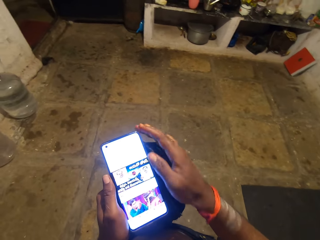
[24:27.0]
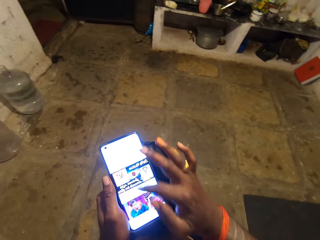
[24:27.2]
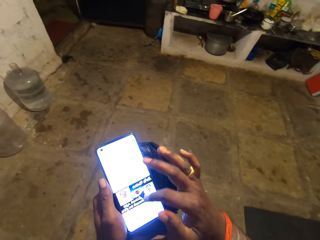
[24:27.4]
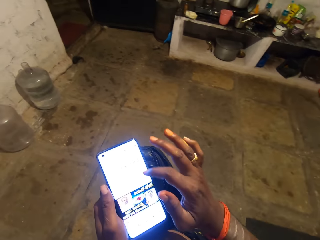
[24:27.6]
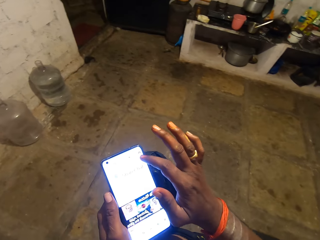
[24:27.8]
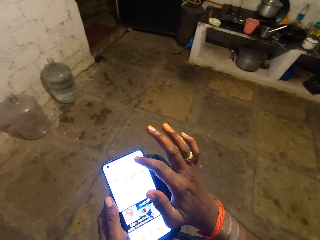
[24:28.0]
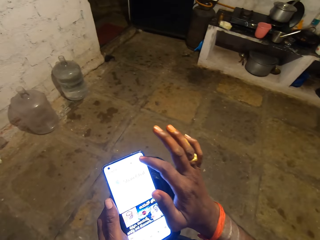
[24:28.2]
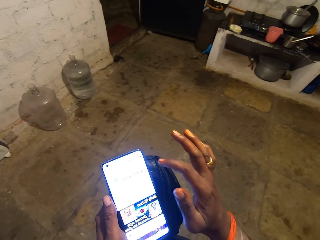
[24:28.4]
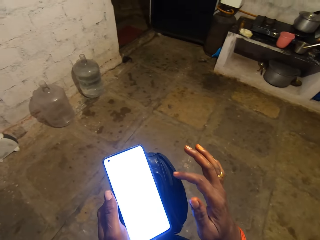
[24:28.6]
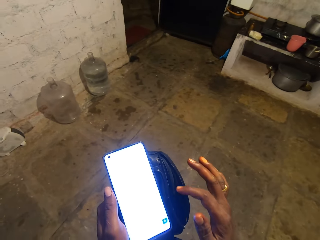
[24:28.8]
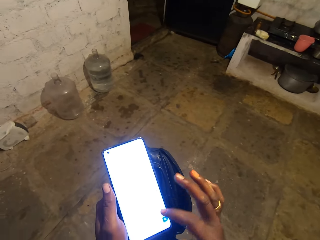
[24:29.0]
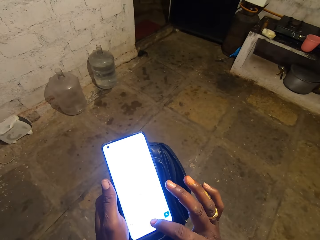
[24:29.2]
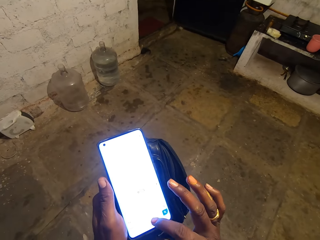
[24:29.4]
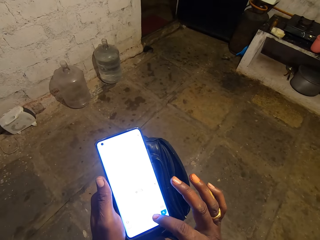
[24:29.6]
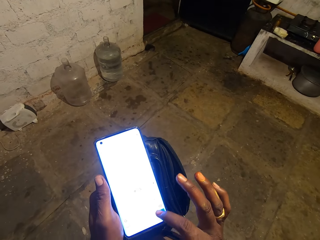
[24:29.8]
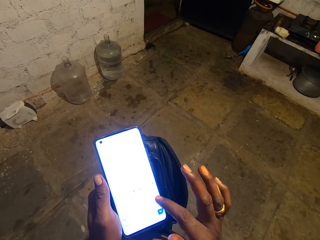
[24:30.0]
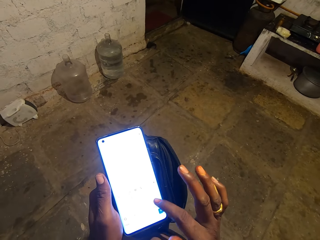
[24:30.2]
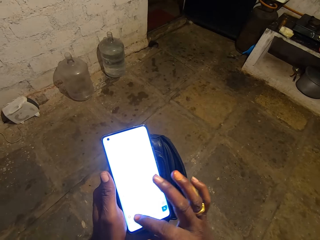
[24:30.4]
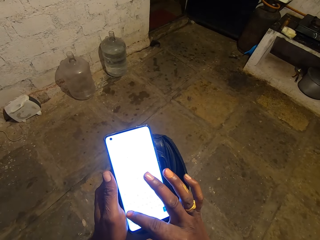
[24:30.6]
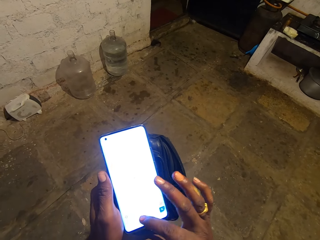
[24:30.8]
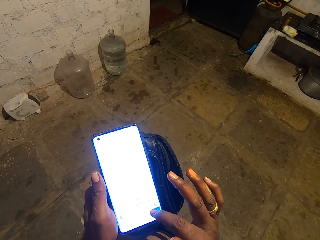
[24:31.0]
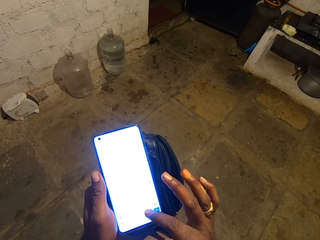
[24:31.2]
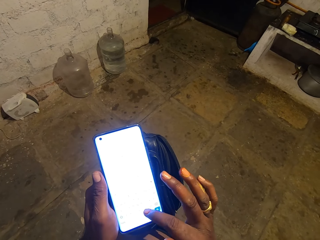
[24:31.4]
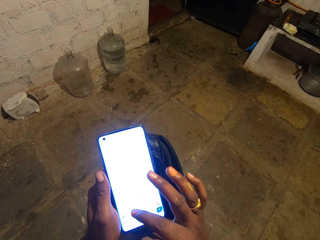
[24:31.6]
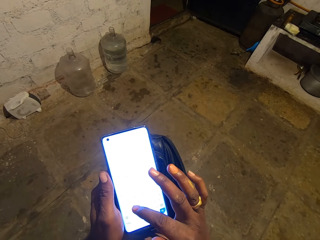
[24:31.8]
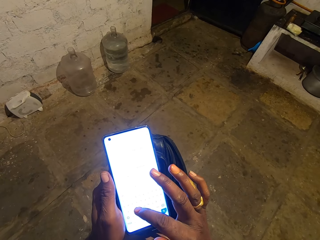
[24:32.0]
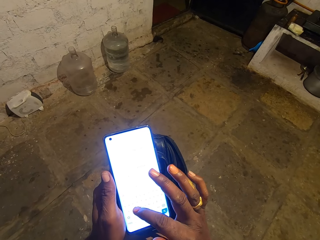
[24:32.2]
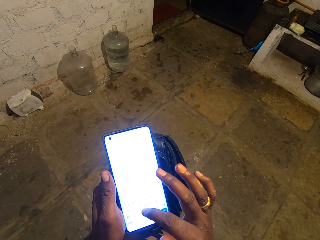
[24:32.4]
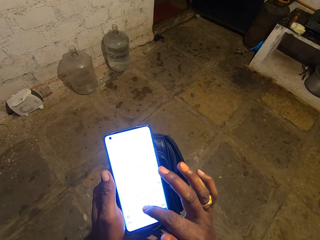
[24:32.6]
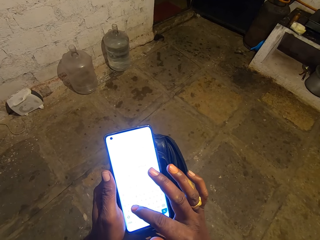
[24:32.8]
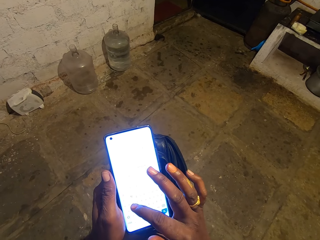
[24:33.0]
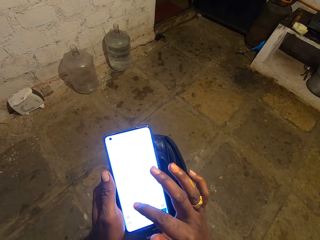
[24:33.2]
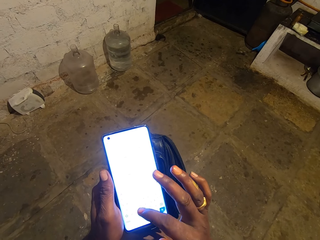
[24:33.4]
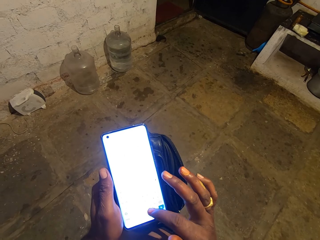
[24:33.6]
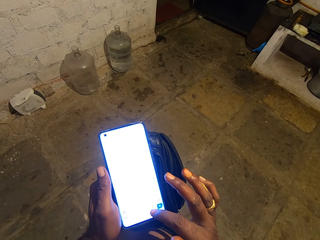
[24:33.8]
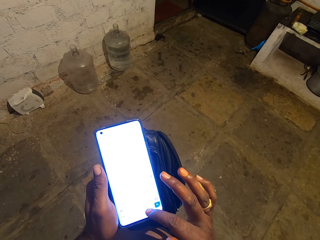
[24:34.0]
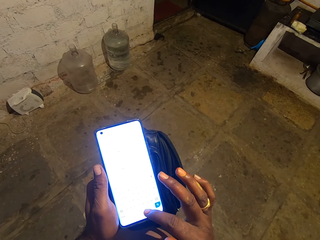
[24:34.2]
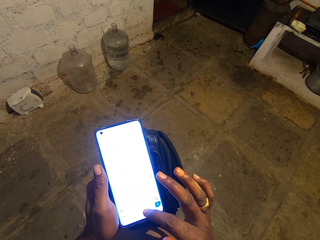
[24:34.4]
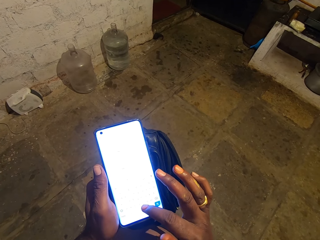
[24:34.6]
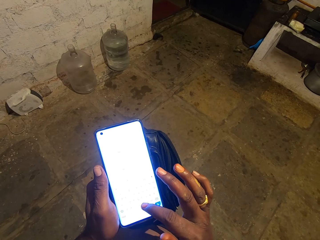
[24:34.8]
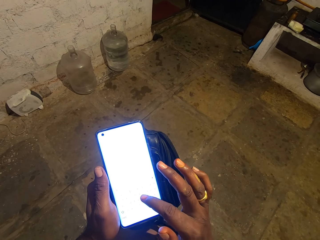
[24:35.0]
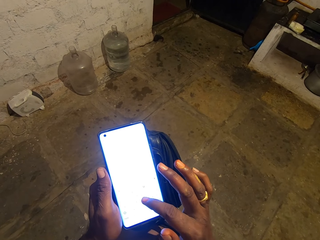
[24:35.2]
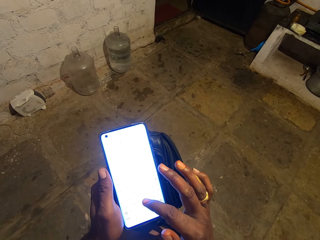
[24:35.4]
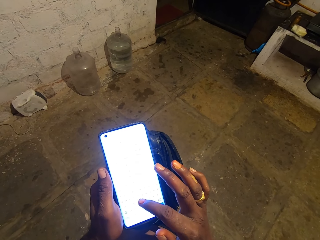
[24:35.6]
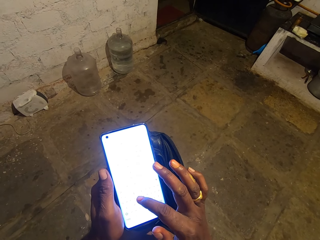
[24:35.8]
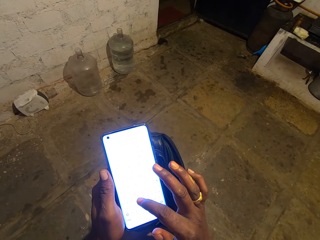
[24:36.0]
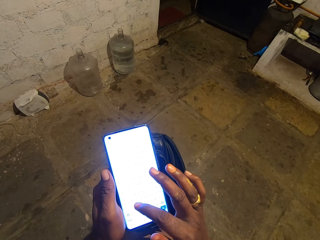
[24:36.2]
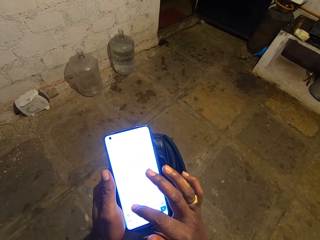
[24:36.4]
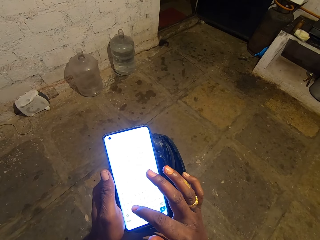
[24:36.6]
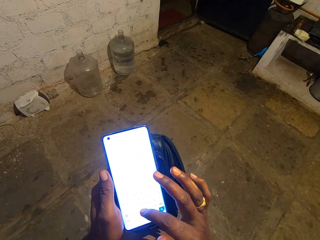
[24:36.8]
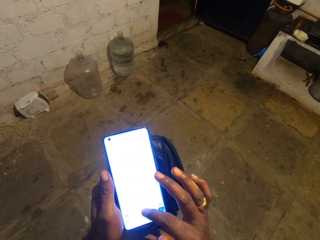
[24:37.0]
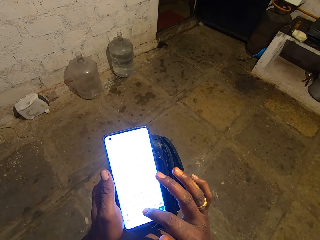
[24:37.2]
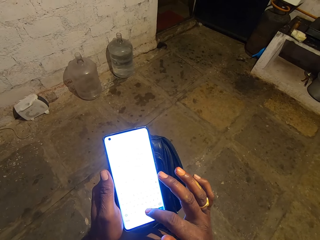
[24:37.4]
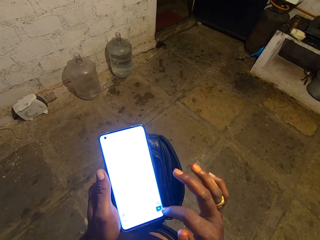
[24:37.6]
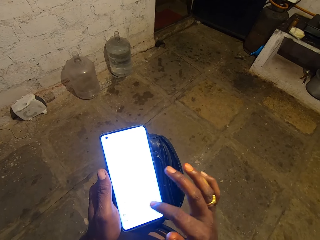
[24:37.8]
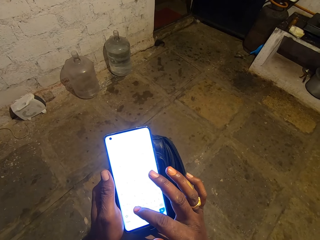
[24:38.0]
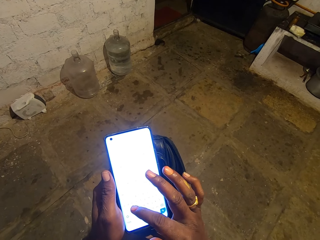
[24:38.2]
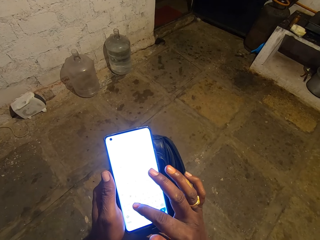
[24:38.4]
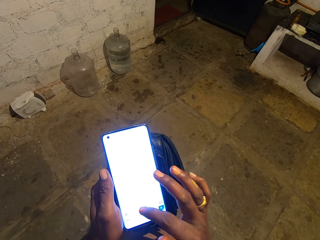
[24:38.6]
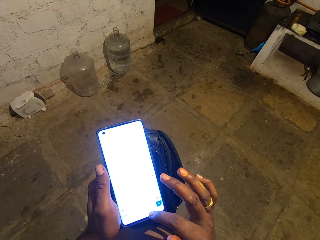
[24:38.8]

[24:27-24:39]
The camera wearer operates a mobile phone.

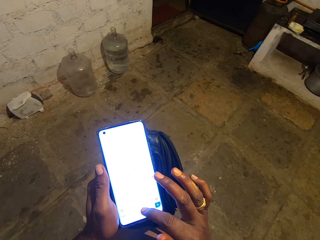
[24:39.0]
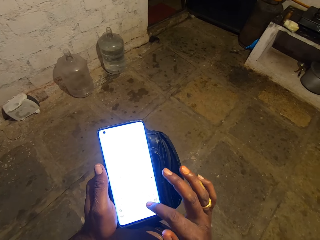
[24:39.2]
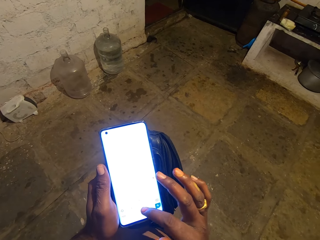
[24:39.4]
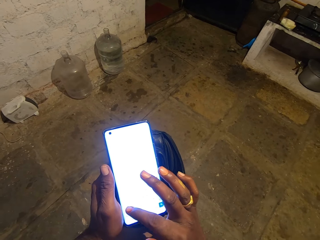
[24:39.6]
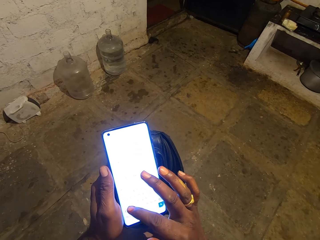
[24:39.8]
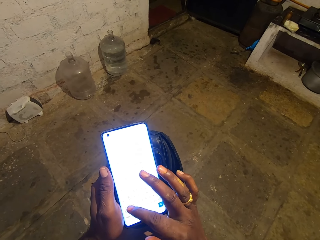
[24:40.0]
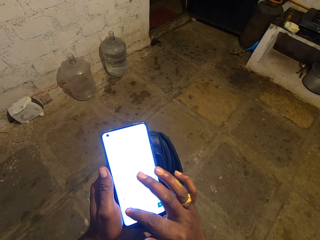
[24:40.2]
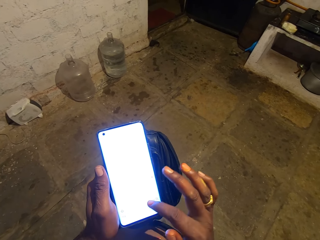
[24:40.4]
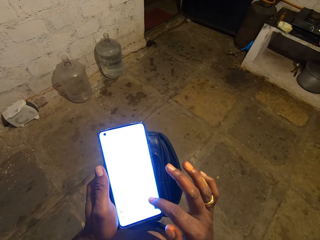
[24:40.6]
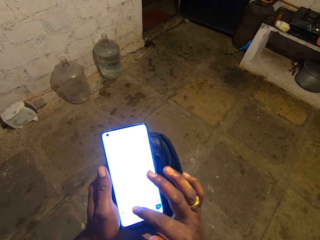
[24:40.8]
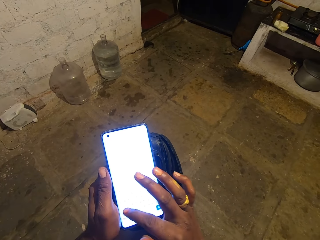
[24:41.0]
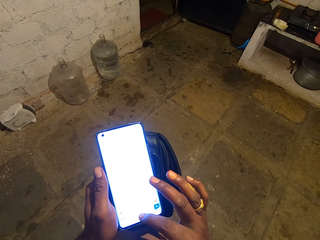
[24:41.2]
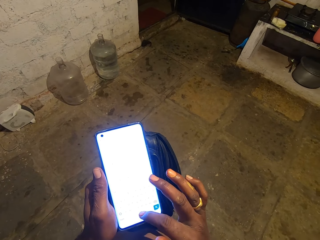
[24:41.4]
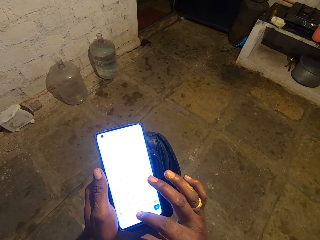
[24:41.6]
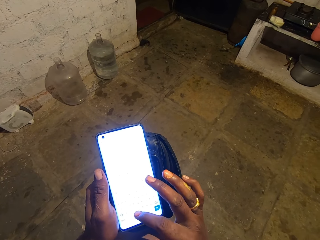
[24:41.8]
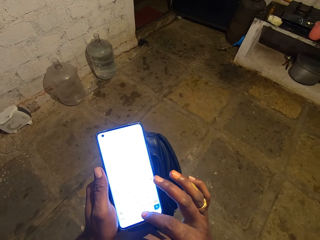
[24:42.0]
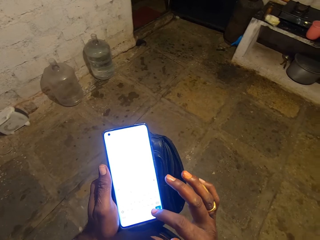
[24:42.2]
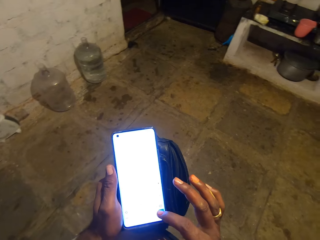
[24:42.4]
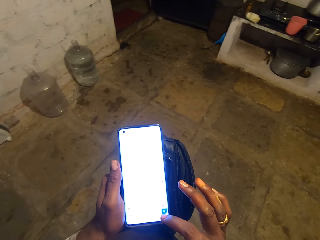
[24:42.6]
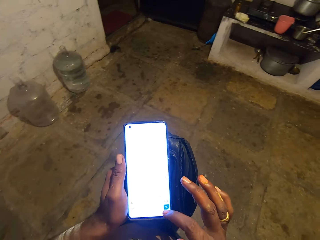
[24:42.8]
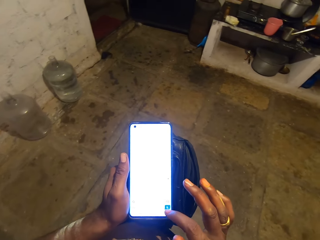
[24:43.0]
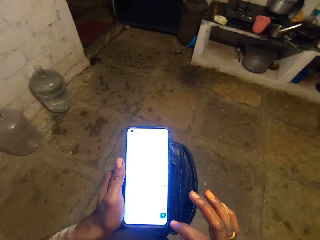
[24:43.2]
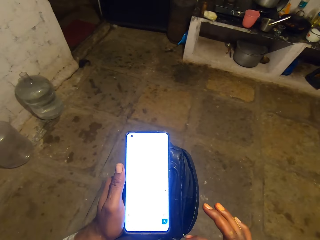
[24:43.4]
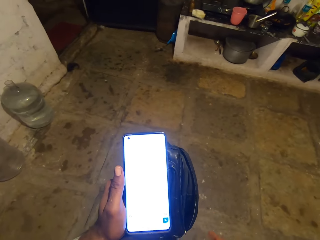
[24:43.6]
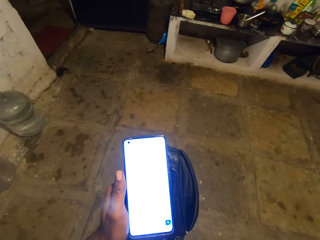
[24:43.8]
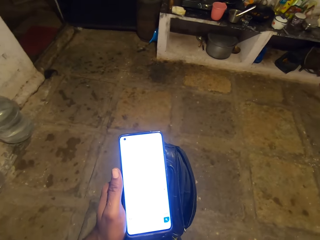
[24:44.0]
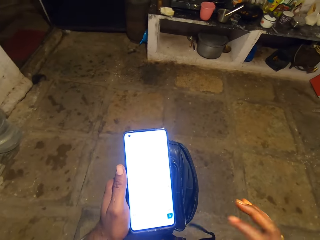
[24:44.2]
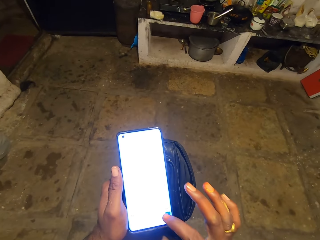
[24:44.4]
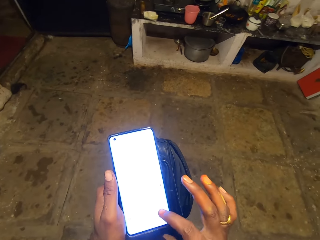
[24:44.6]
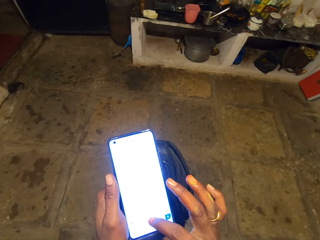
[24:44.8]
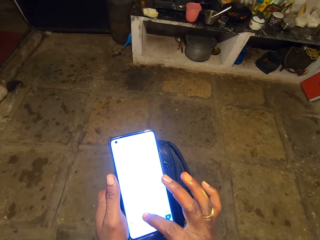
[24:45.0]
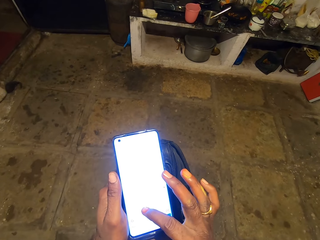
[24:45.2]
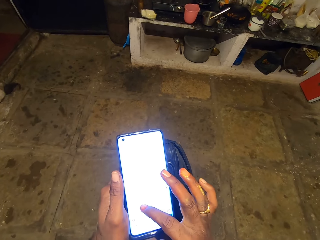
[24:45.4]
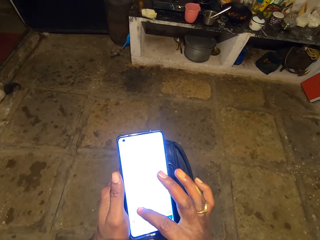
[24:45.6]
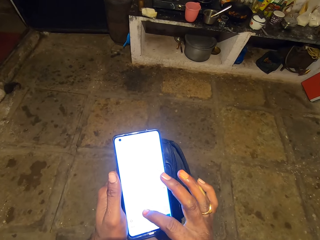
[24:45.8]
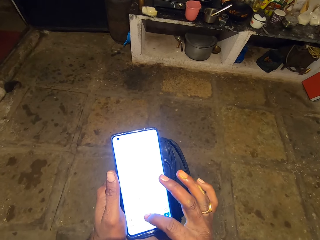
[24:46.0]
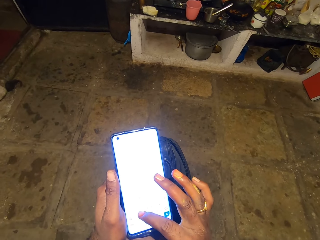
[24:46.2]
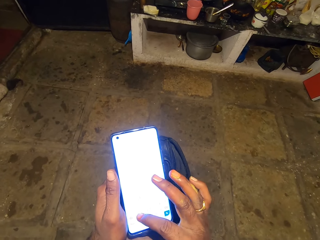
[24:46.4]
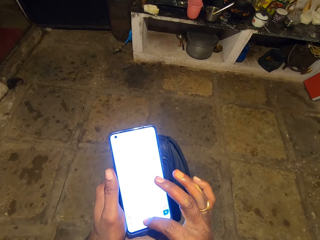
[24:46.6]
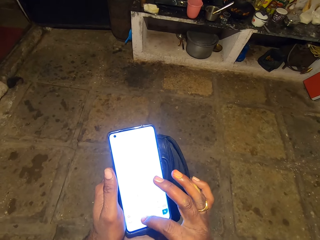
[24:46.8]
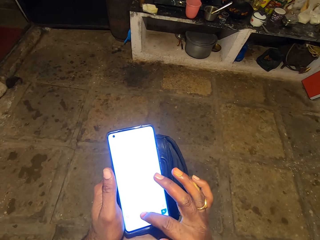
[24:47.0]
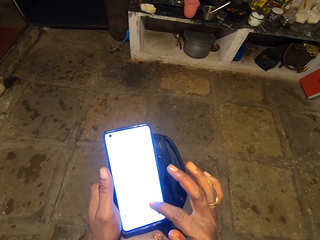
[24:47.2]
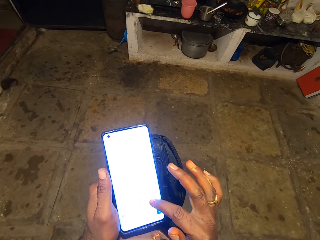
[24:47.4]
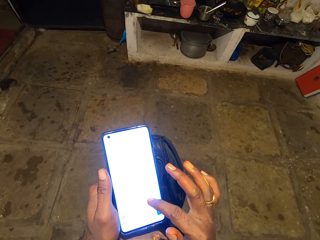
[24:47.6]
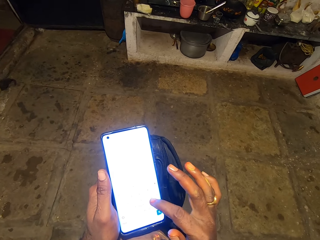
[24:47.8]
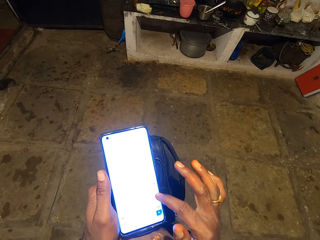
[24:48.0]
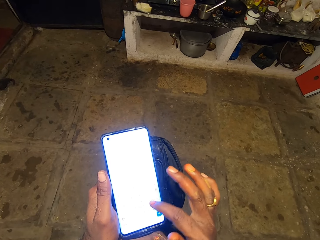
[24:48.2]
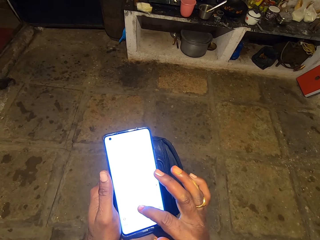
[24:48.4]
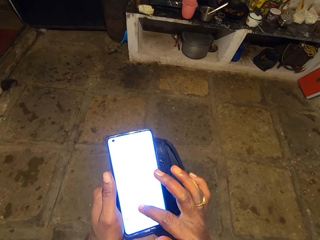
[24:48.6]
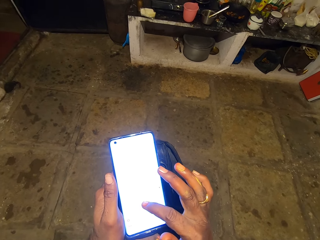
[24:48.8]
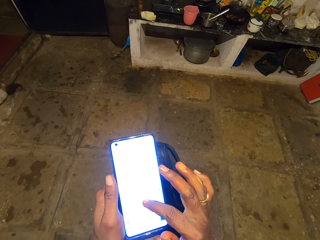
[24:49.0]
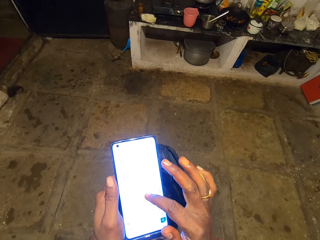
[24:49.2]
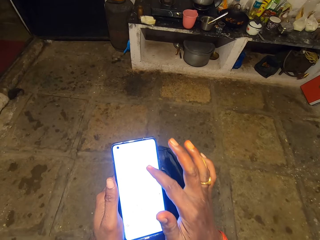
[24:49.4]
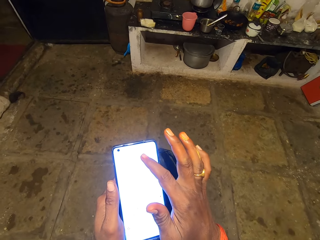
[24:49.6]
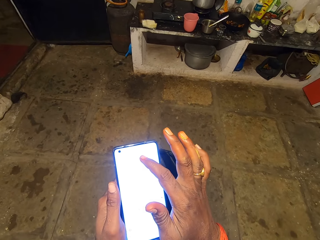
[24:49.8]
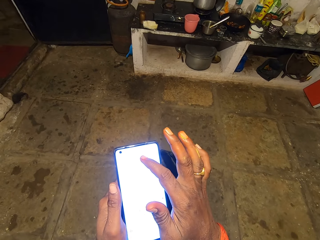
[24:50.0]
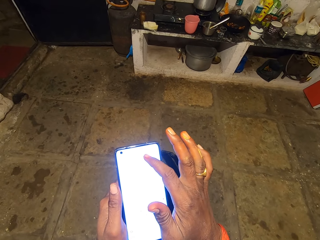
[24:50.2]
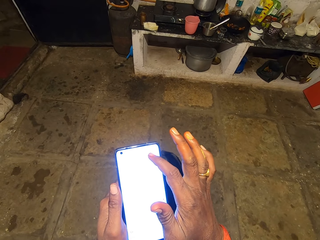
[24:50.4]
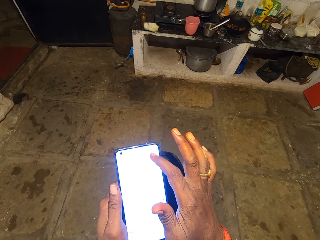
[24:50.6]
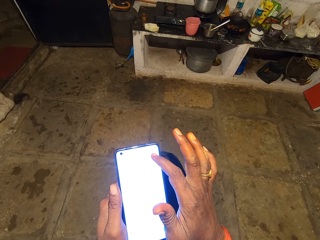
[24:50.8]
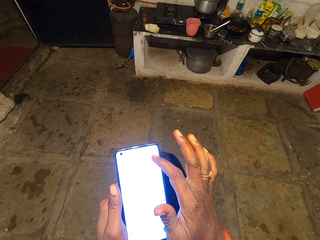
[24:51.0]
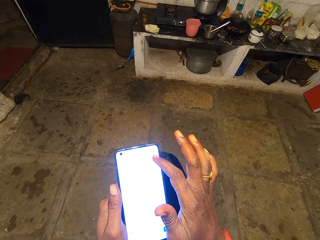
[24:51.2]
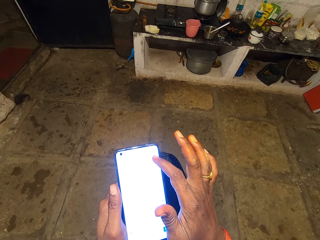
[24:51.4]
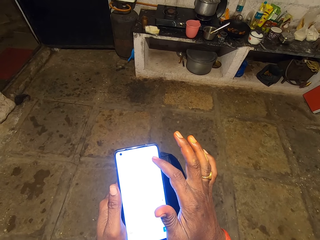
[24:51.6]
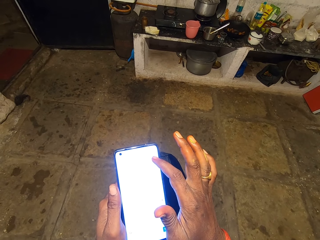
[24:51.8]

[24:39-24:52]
The camera wearer walks around a room. They operate a mobile phone.
